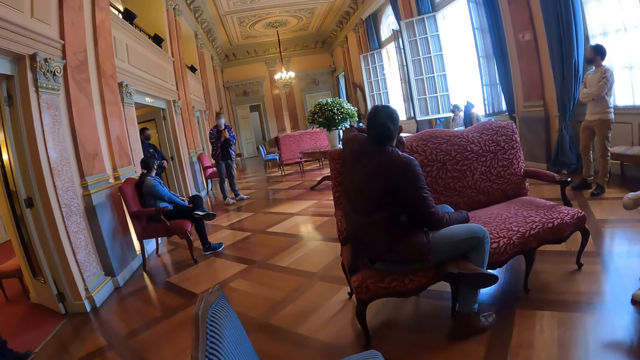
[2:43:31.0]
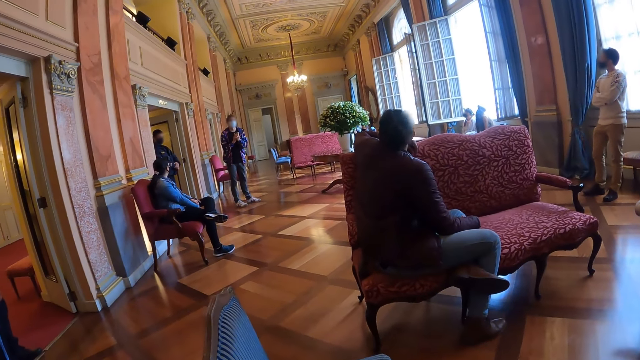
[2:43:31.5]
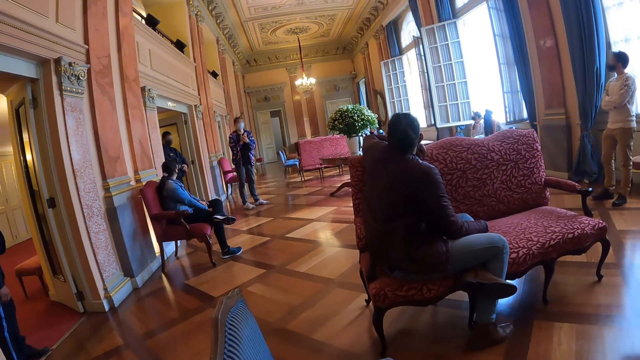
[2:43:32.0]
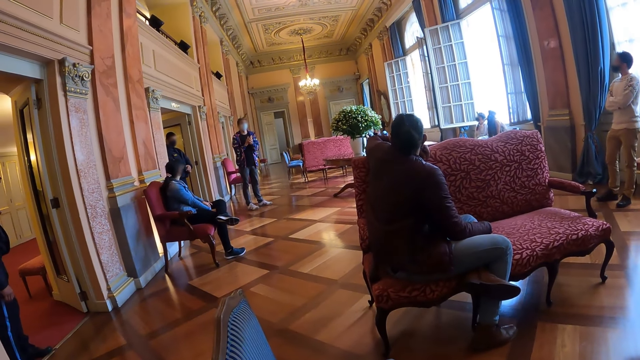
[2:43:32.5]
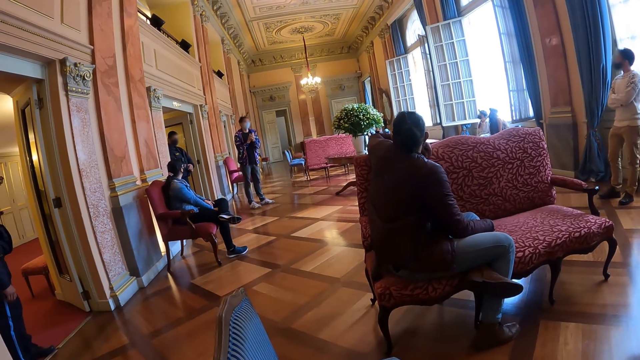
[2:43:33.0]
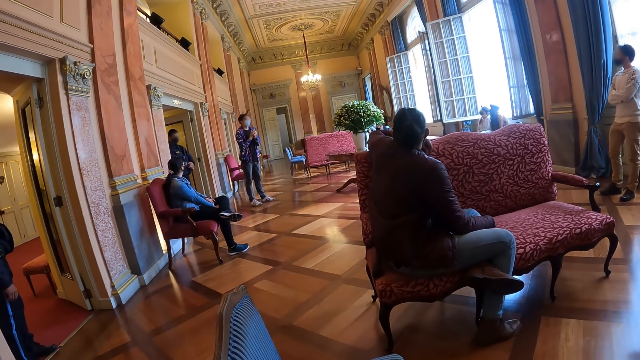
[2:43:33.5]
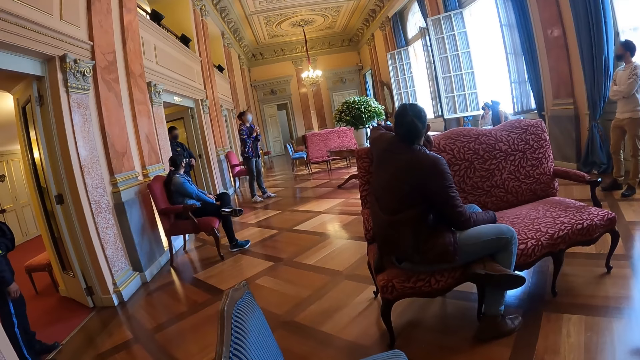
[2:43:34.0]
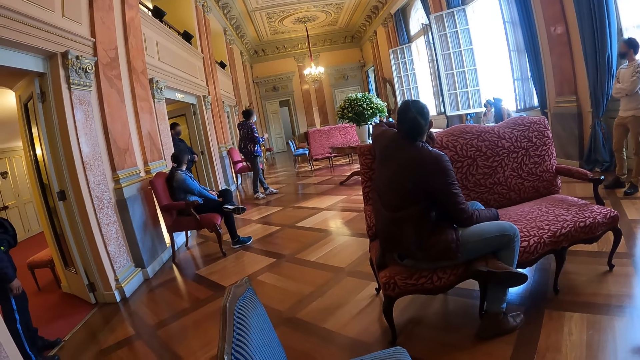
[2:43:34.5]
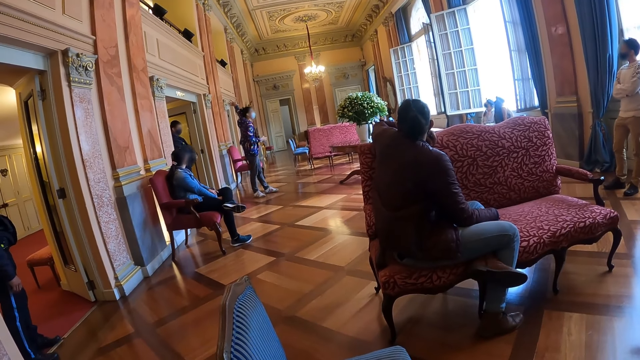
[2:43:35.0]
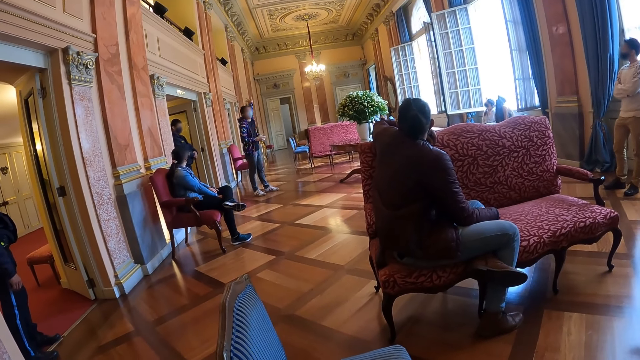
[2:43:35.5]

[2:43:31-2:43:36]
The camera wearer looks at a man.

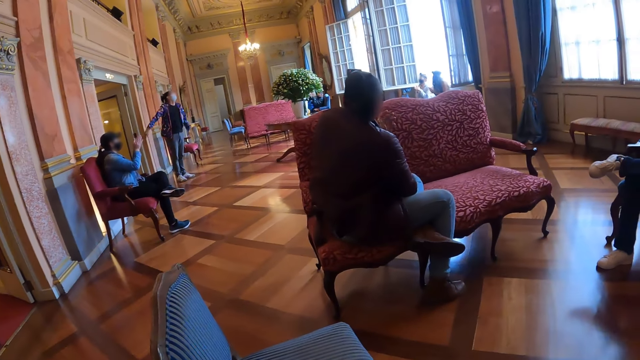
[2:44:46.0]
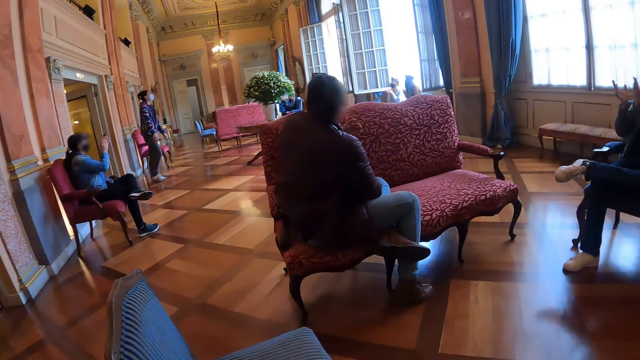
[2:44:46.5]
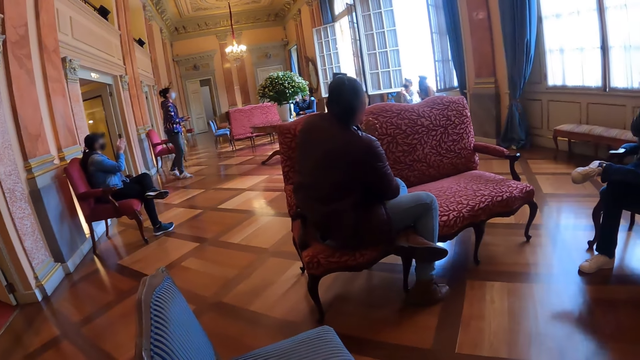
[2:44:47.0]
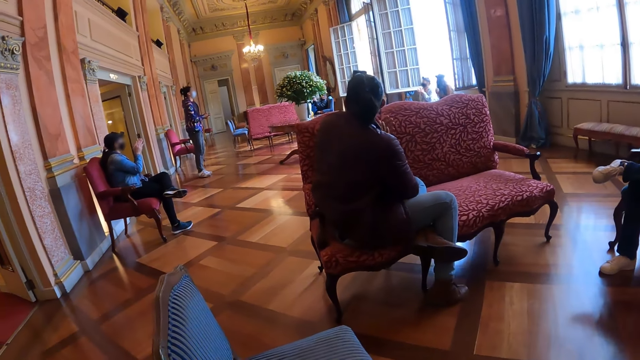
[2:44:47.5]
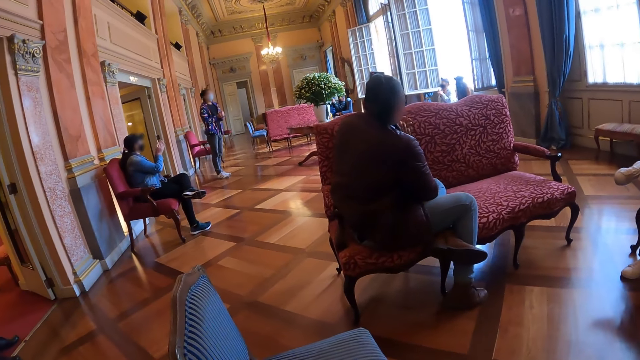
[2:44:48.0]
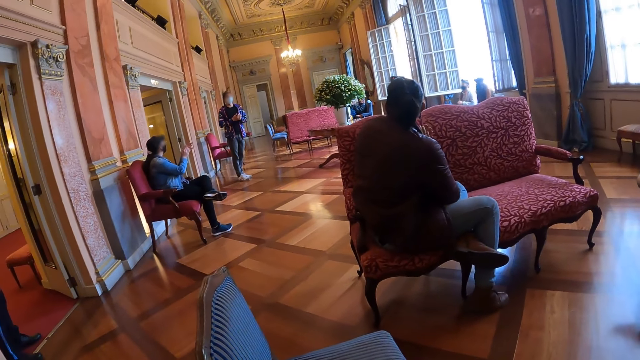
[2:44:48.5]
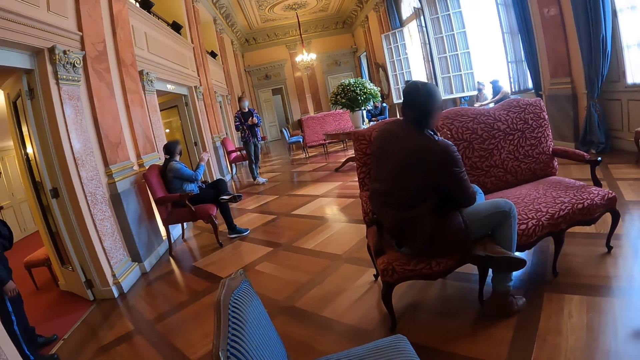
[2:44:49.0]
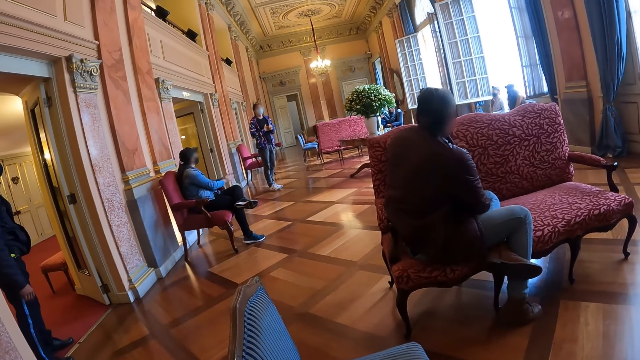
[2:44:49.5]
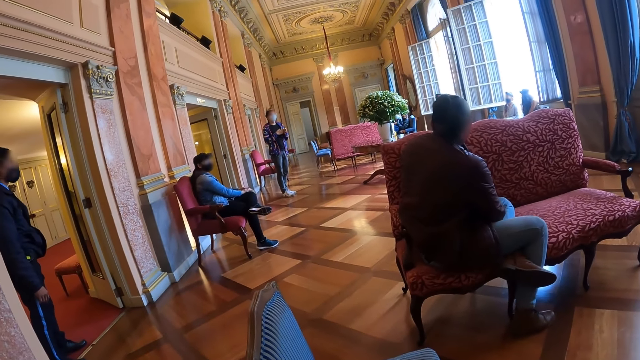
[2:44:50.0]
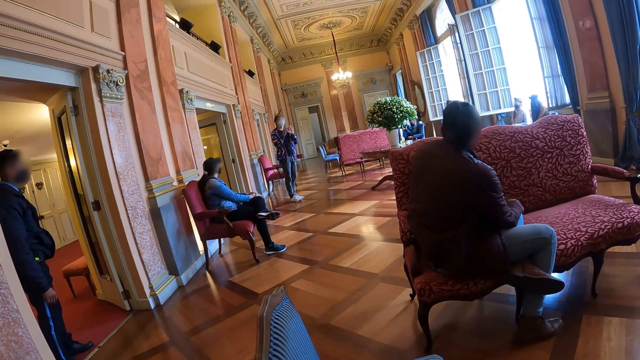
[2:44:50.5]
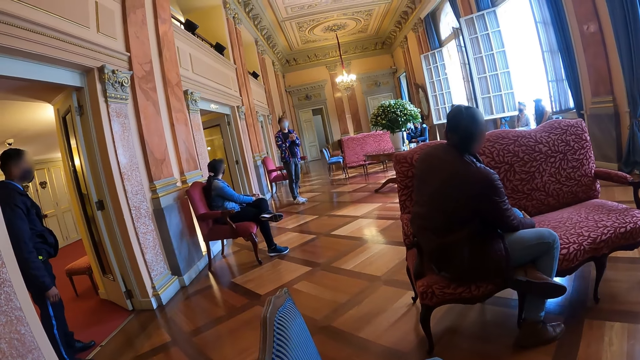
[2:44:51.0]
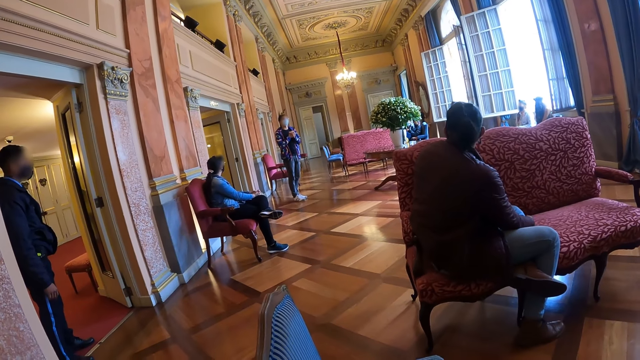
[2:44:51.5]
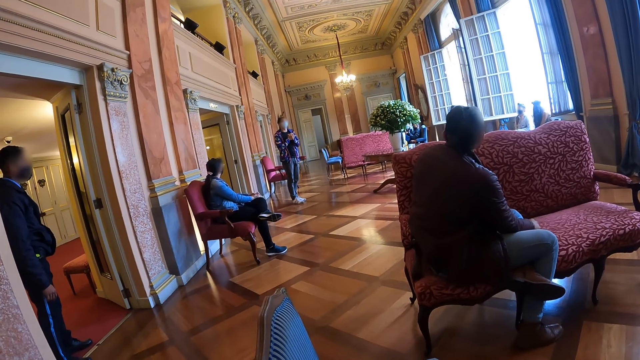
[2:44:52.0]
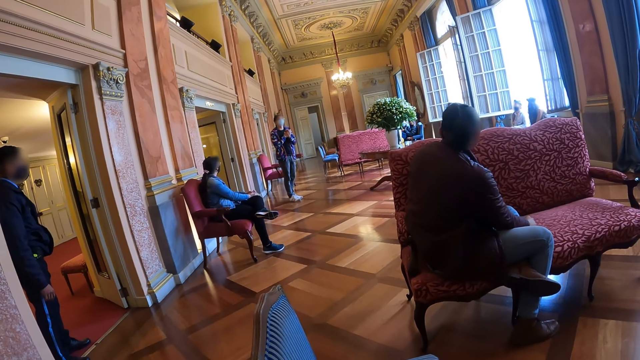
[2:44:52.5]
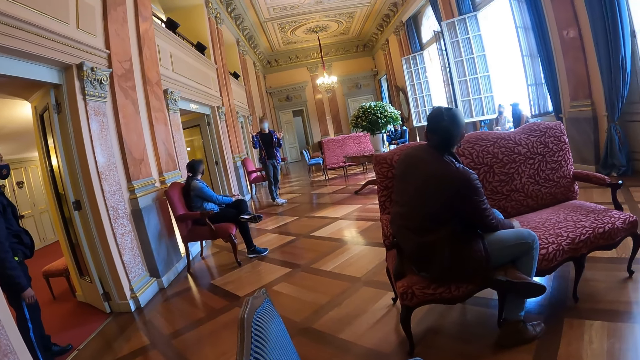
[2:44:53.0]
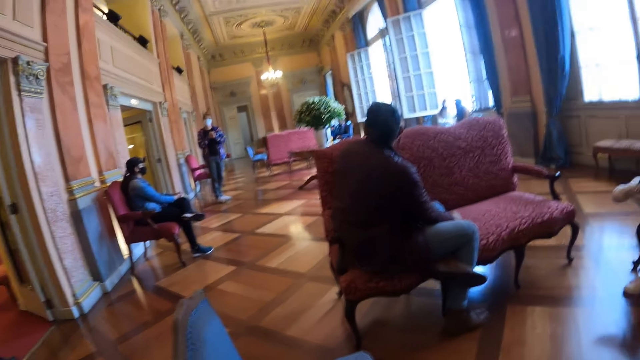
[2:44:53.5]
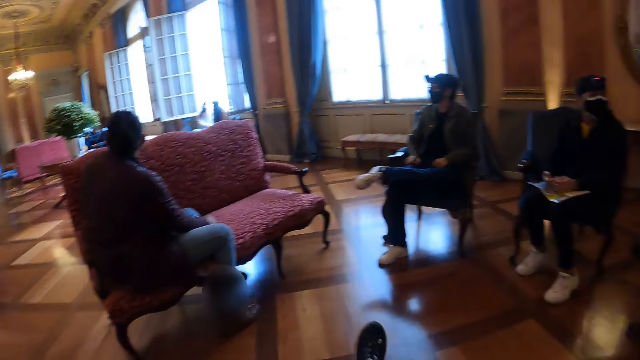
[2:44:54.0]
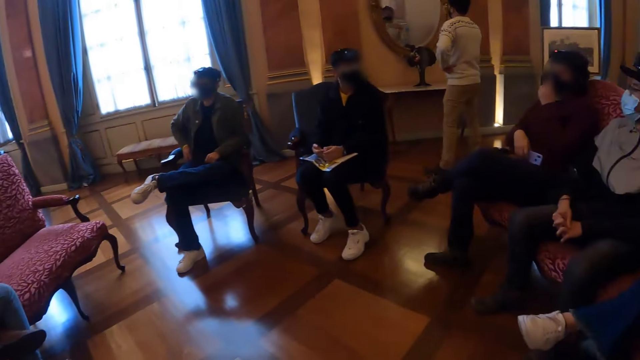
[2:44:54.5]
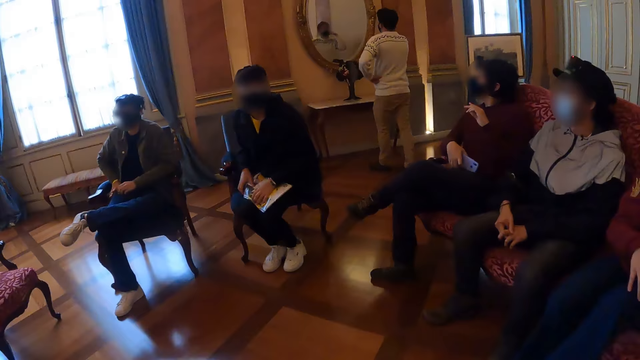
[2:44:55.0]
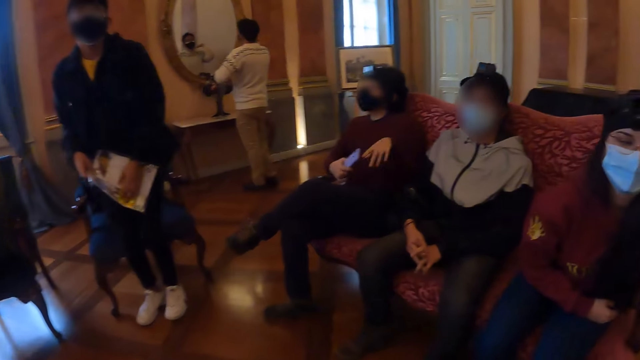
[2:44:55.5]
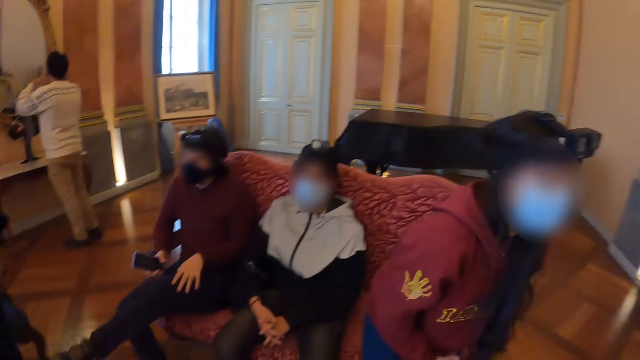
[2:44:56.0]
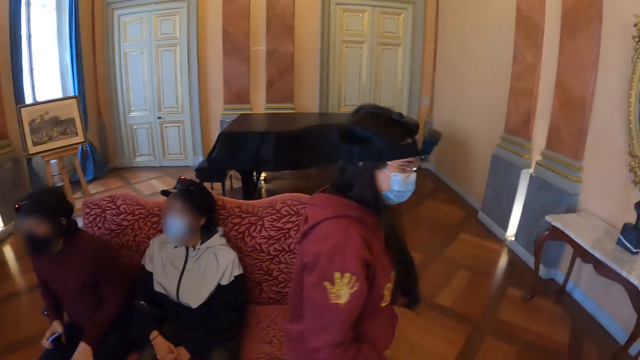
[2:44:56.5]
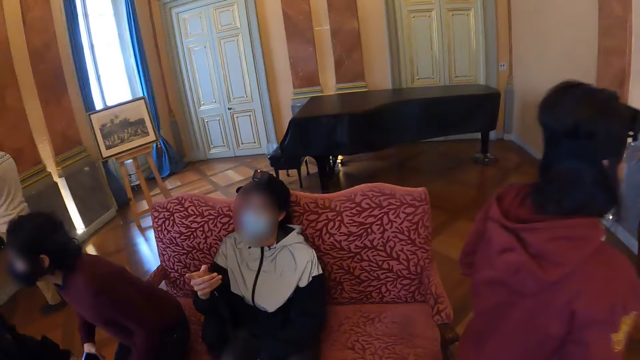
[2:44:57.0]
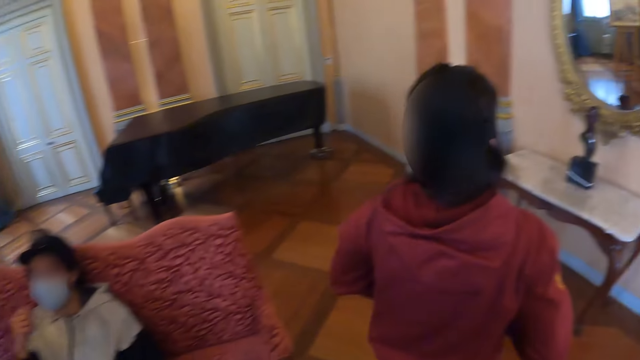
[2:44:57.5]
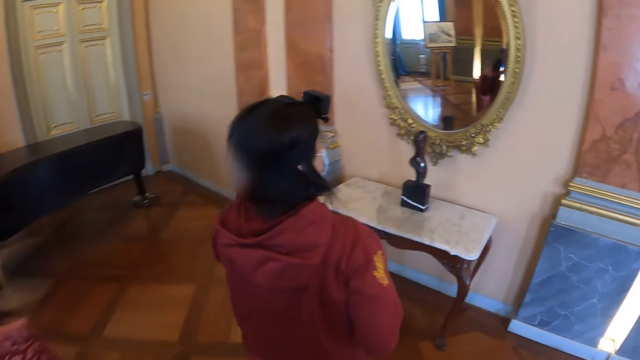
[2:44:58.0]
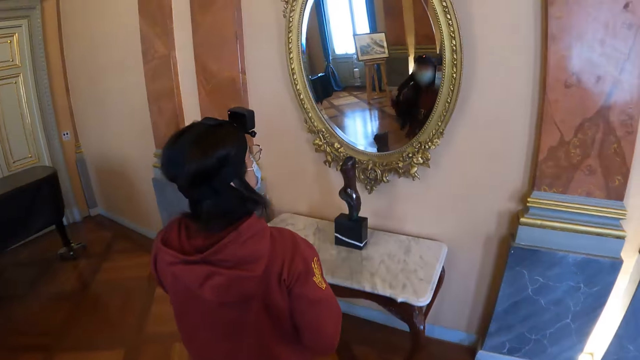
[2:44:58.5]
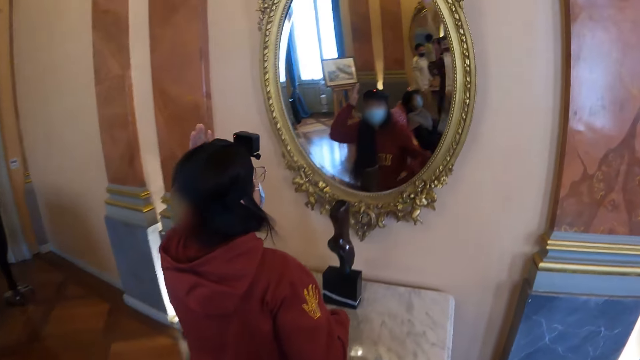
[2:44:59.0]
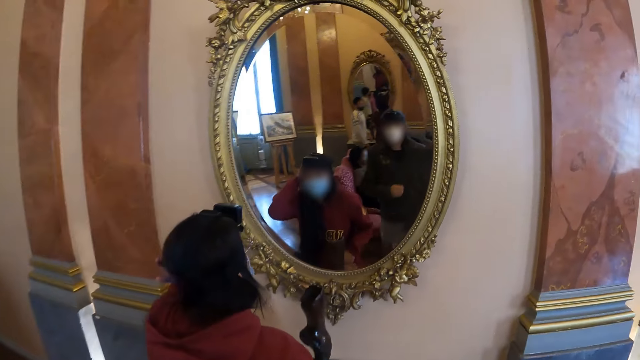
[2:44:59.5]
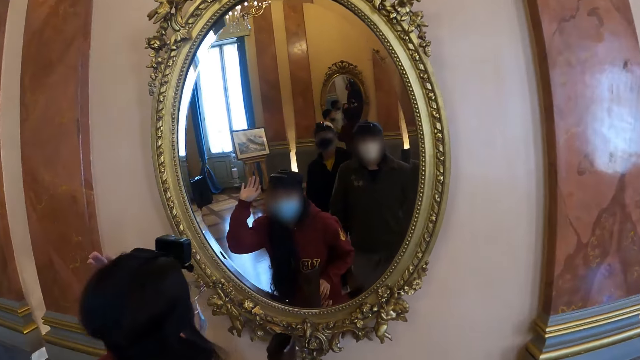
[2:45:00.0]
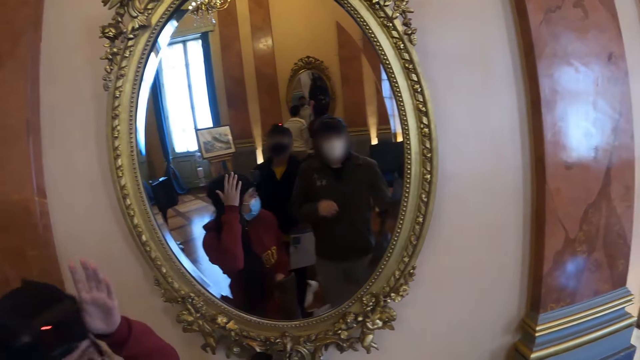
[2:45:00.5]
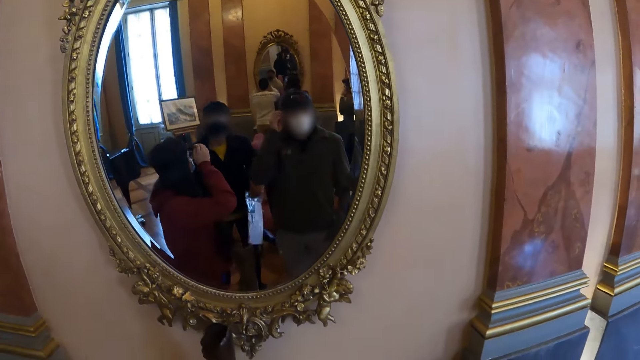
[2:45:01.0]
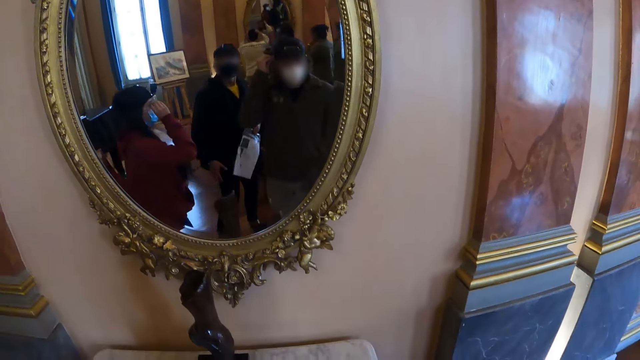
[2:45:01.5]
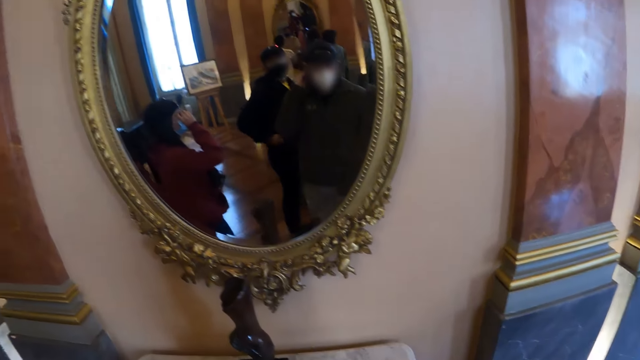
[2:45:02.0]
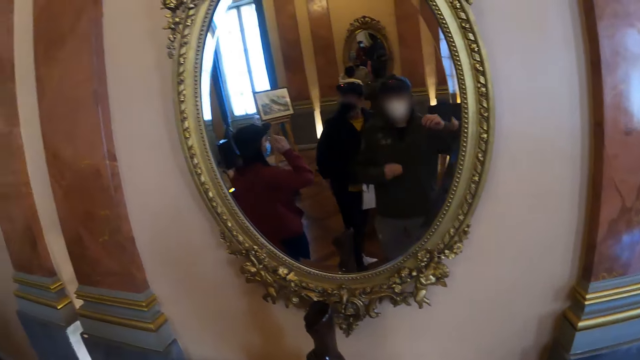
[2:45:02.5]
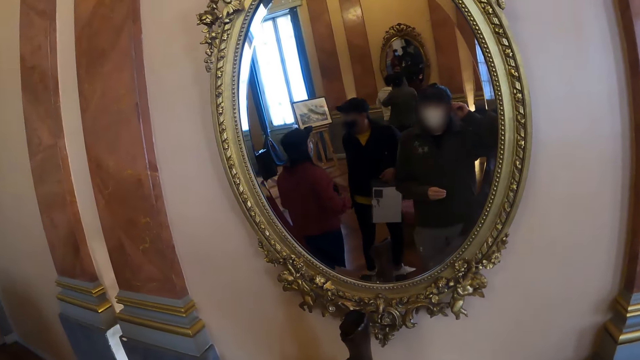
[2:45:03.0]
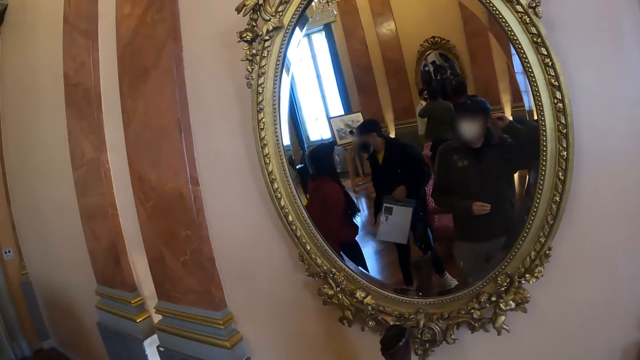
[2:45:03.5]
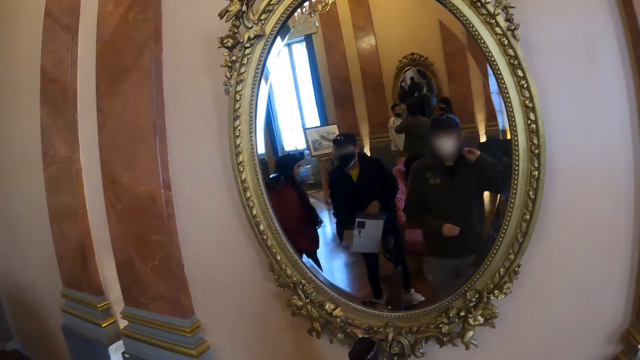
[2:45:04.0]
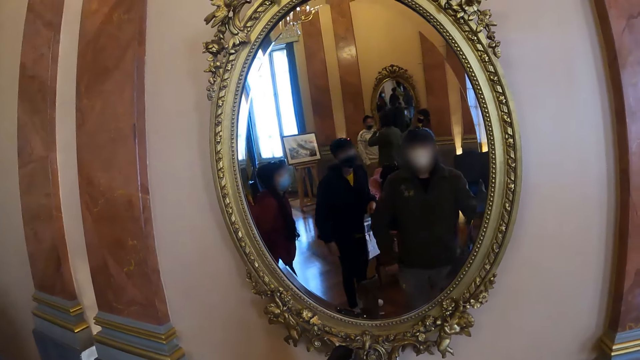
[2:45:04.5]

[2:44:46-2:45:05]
The camera wearer moves the left hand. They look around. They move around the room. They stand up. They walk ahead. They stand in the room. They look at the mirror.
